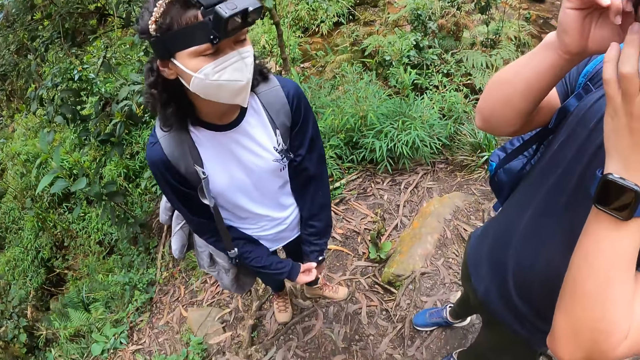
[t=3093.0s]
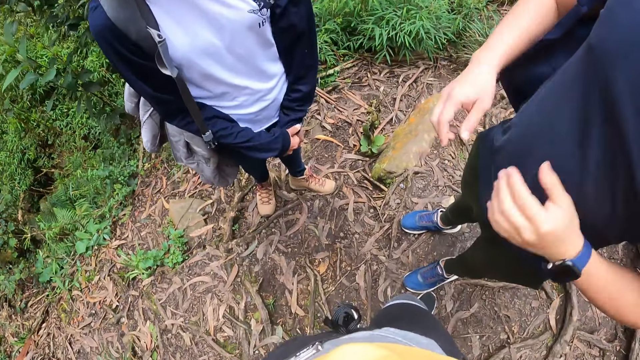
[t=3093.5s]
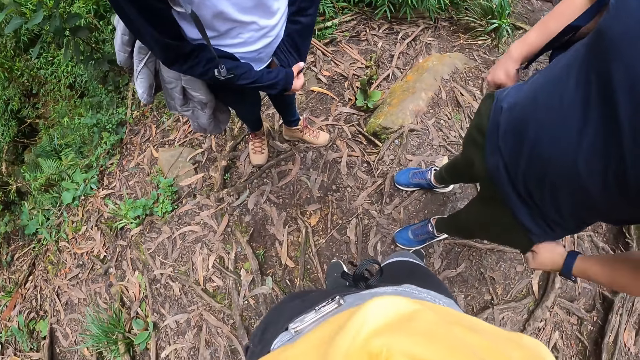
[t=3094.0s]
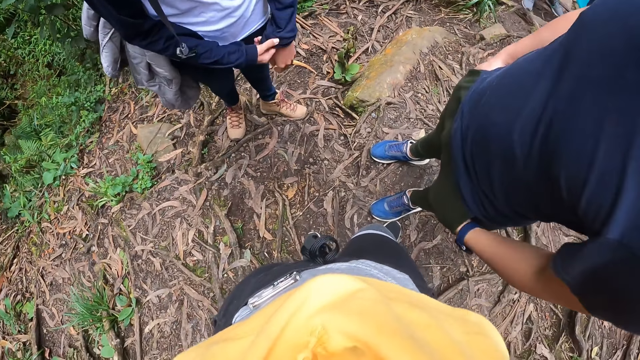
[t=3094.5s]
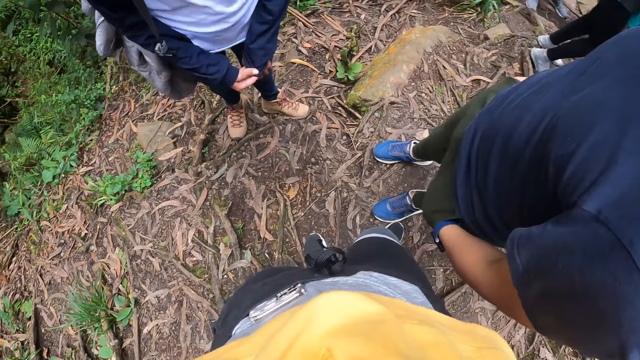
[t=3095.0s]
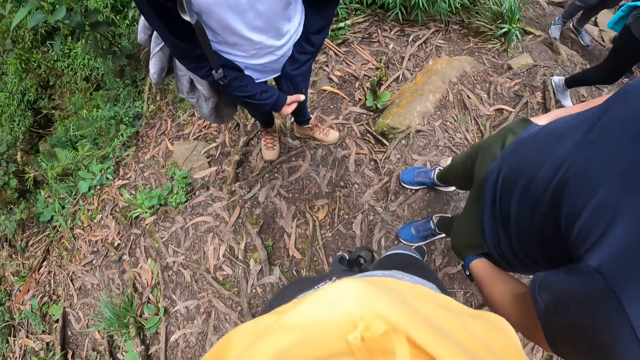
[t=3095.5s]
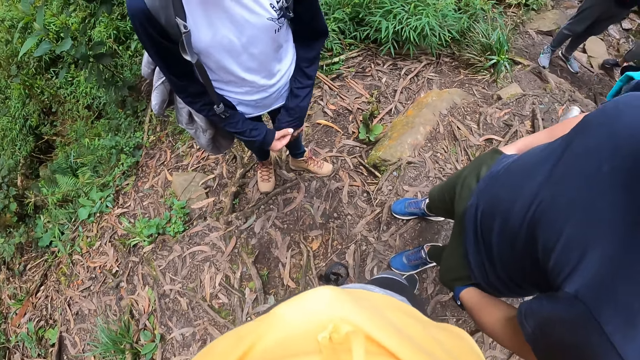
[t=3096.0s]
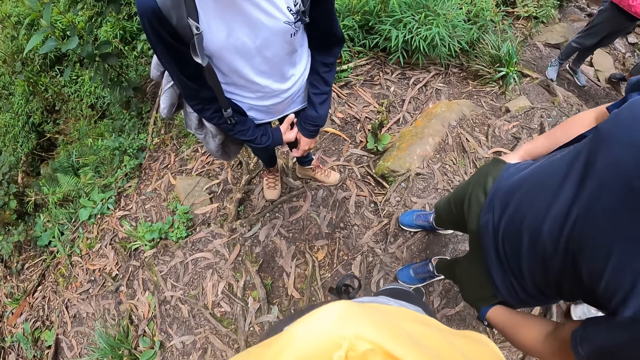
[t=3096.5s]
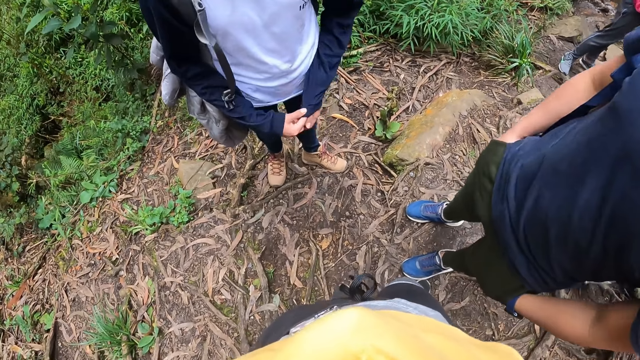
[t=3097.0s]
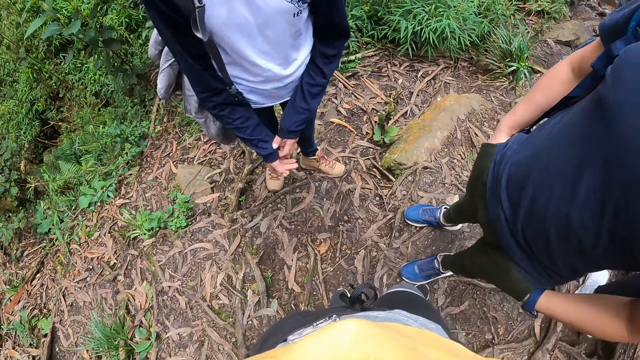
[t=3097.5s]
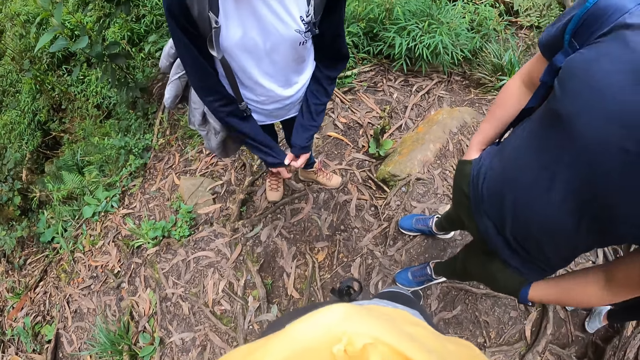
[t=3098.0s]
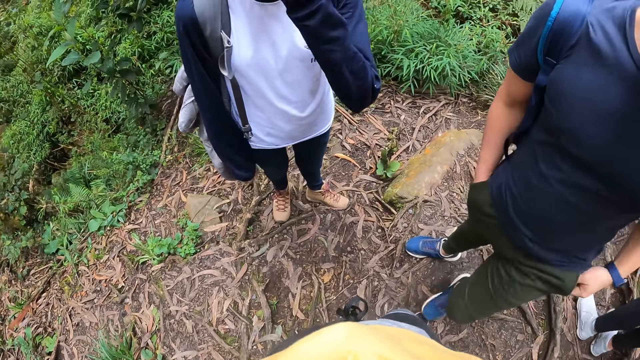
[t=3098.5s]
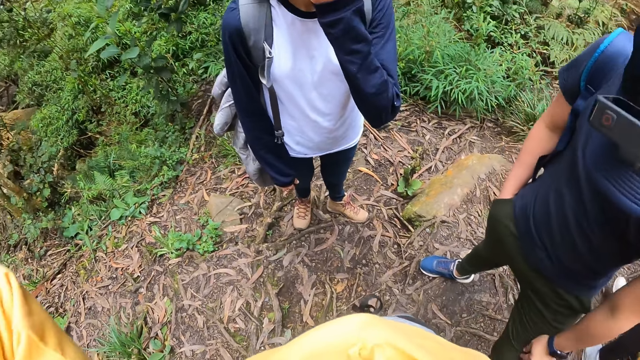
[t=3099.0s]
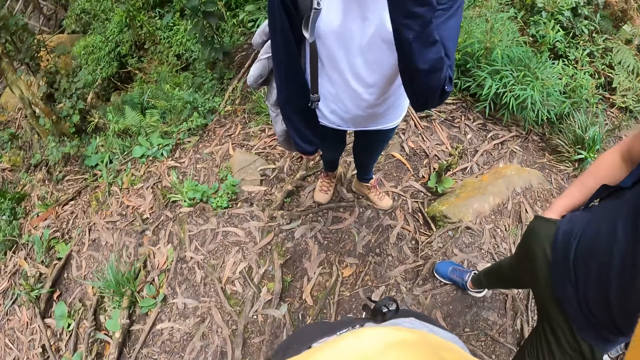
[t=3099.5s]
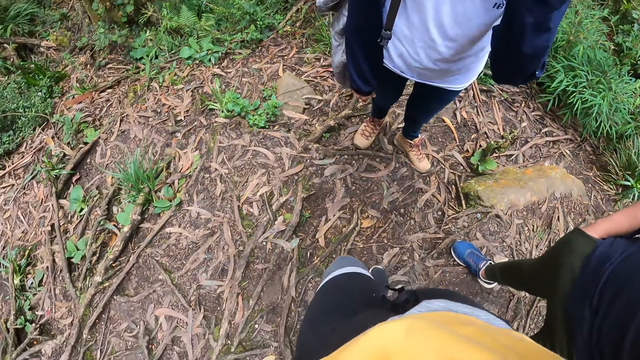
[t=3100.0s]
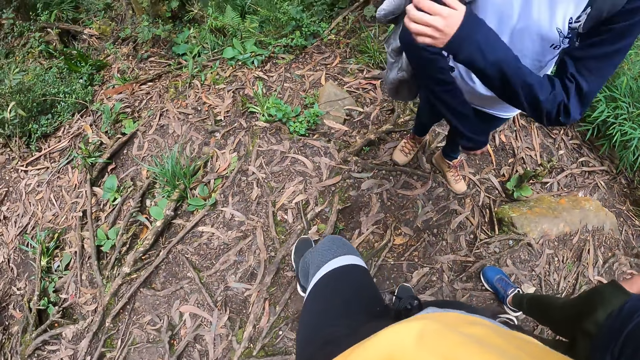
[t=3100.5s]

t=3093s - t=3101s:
The camera wearer stares around the path.

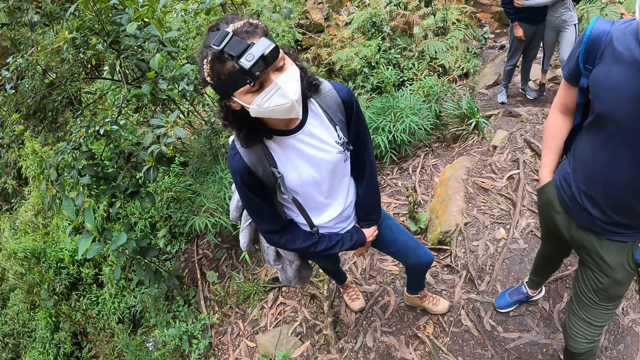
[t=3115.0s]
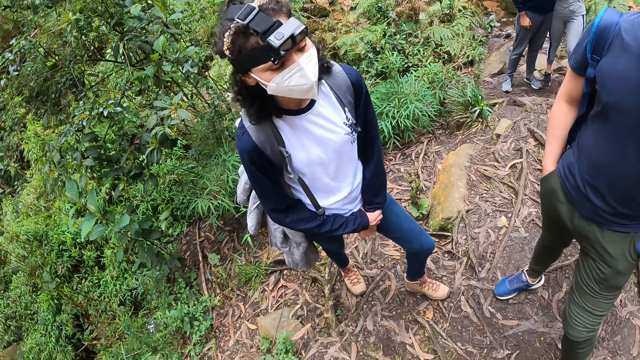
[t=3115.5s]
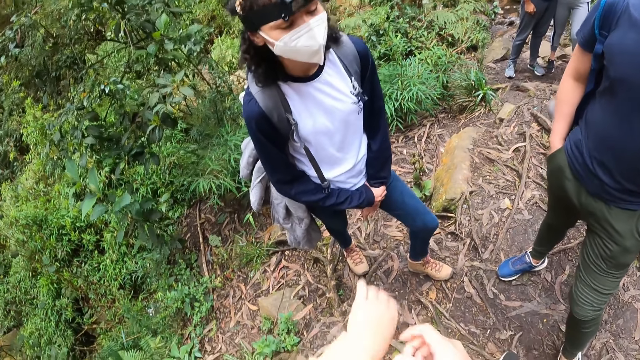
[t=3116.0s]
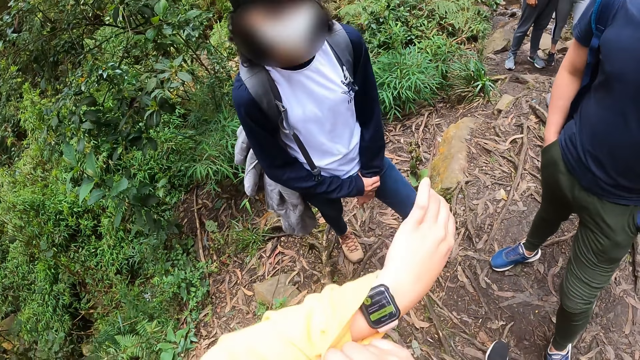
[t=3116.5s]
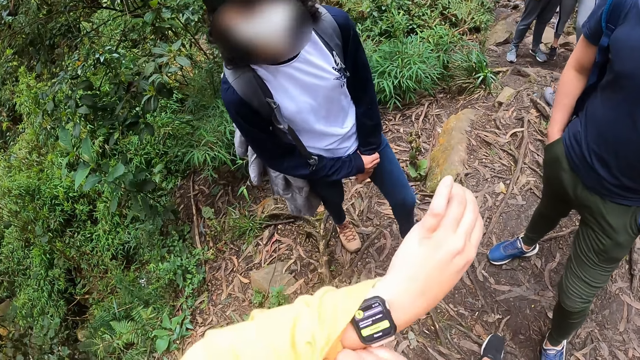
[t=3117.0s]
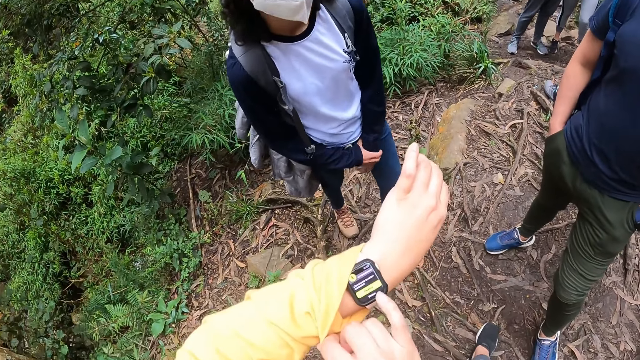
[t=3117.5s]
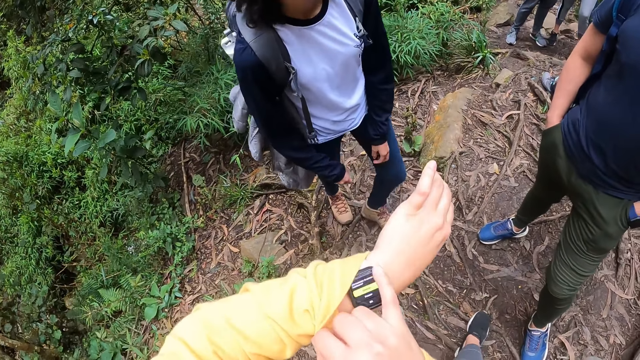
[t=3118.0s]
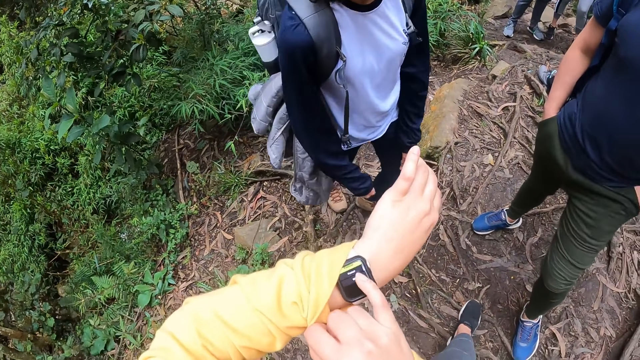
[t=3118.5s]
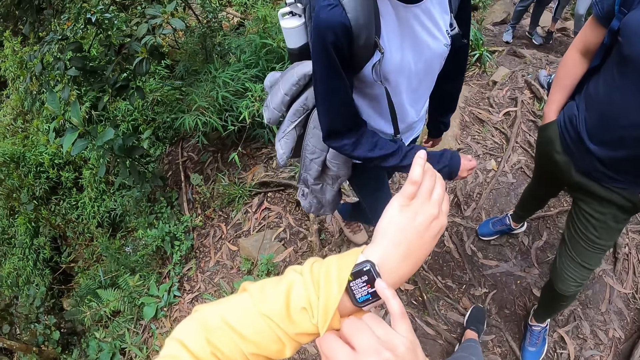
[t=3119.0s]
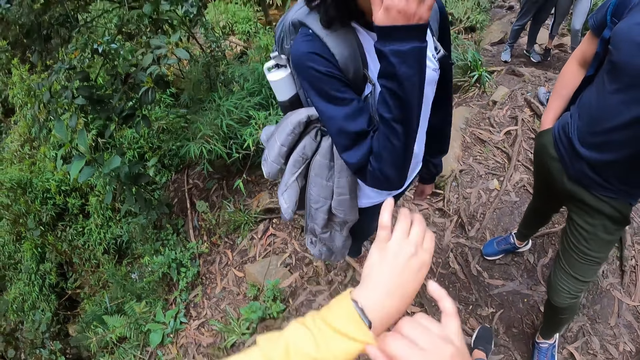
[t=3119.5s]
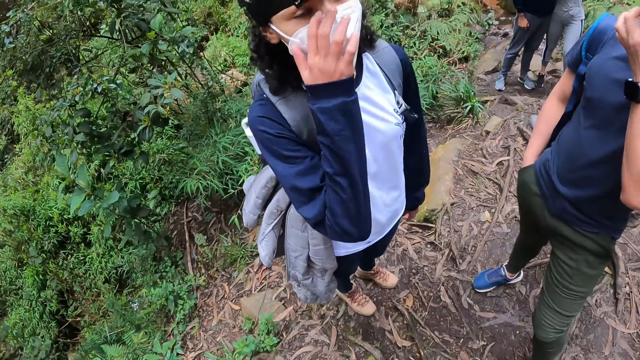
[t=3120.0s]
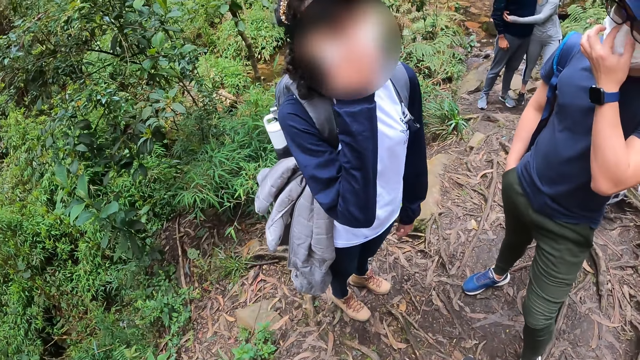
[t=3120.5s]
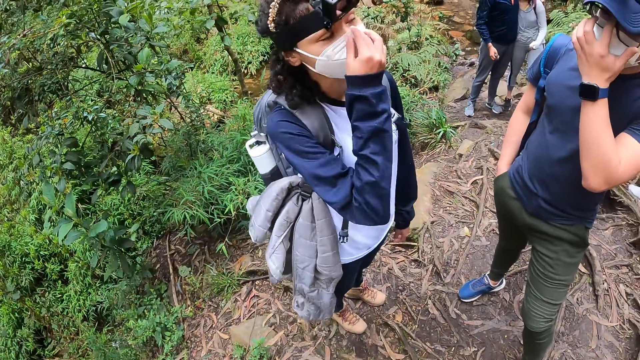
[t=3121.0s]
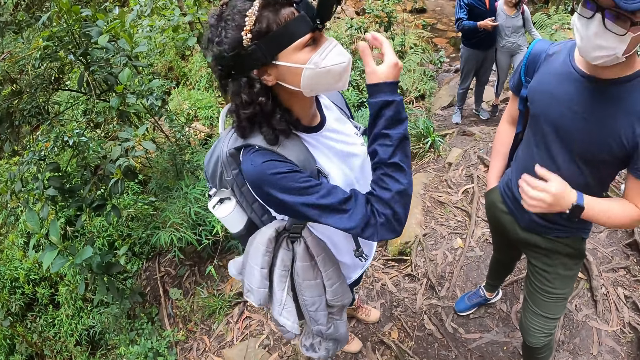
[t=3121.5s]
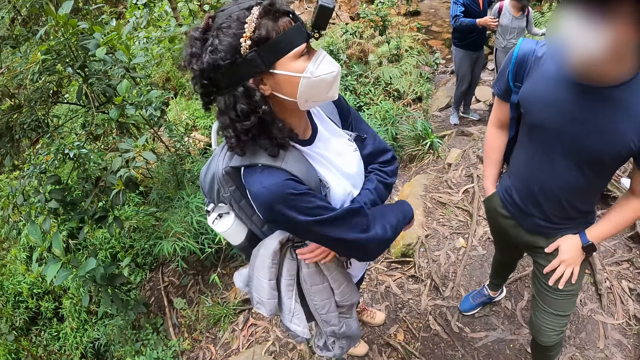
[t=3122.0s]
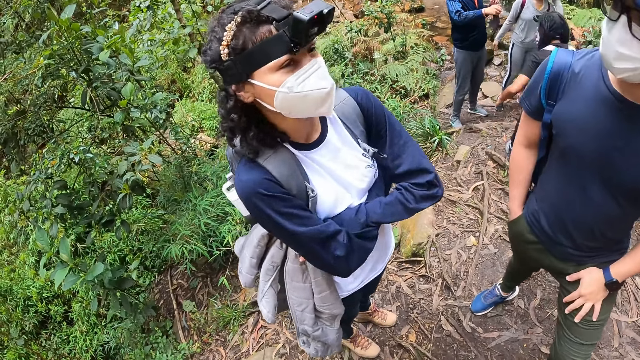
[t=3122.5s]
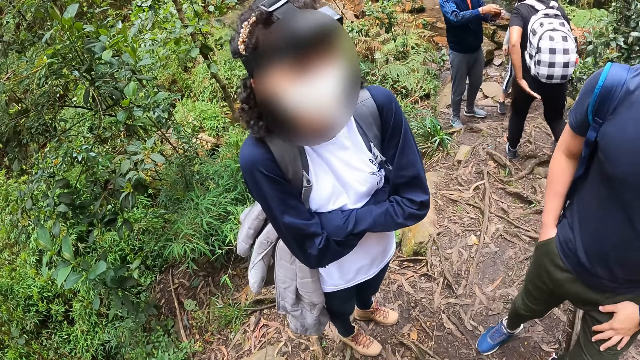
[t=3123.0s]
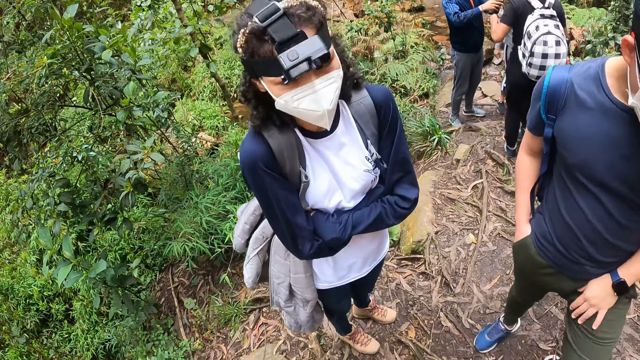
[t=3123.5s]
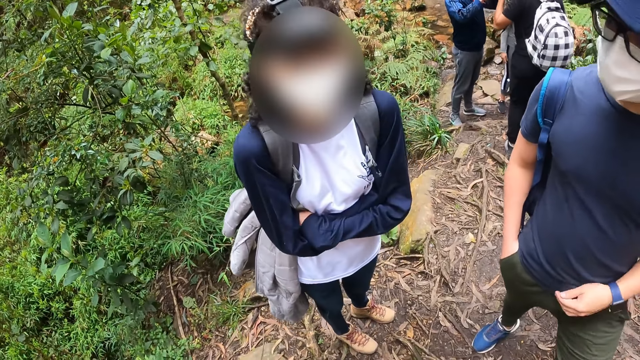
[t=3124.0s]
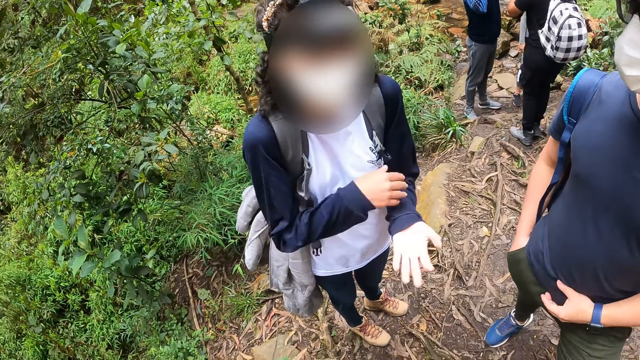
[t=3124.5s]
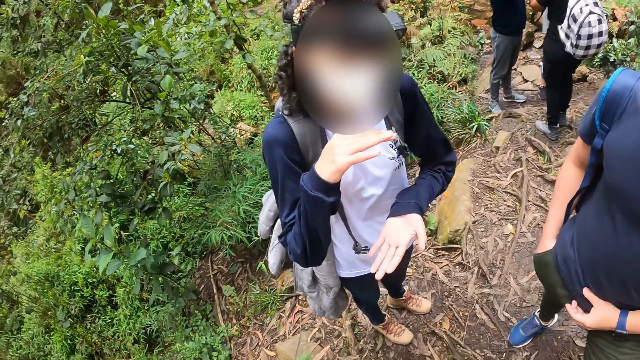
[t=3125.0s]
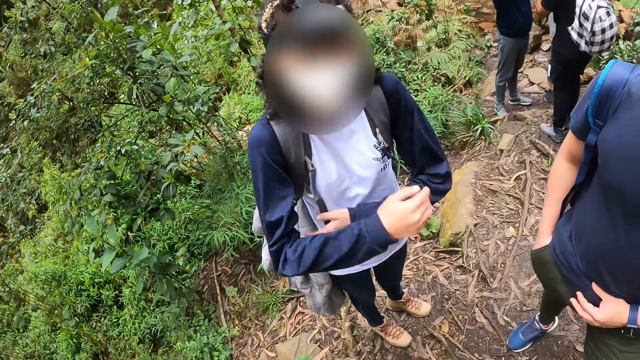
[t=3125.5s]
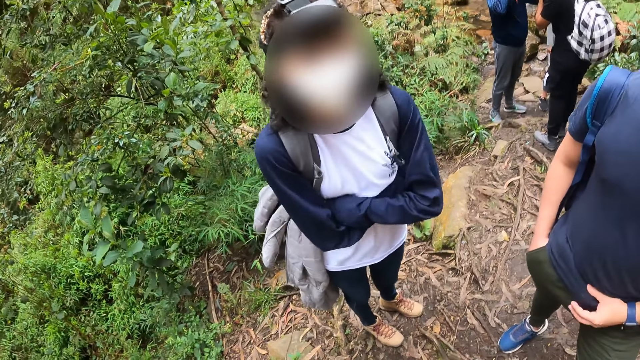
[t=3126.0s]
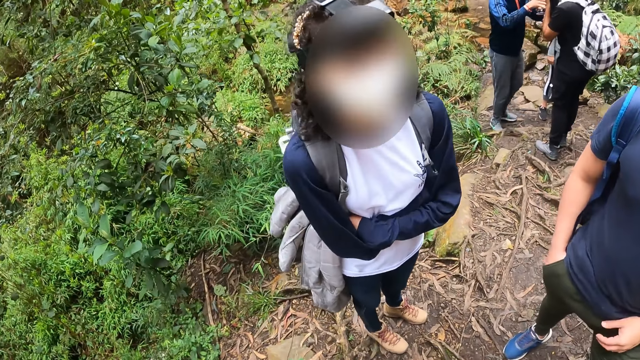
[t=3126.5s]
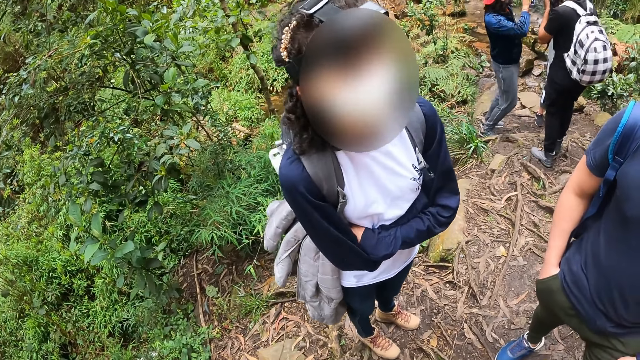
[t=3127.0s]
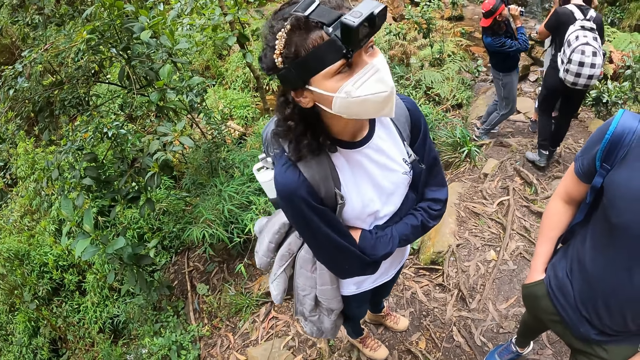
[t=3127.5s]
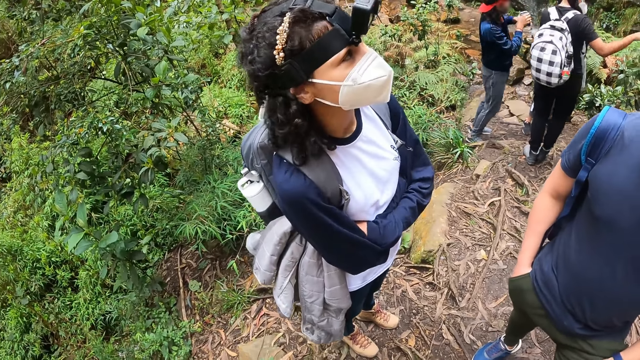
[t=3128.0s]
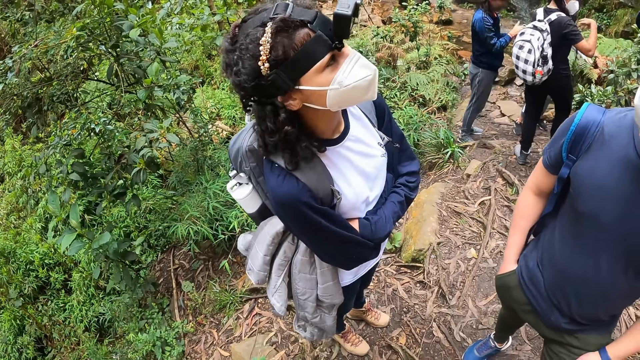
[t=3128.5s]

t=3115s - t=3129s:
The camera wearer stares at the watch on the hand. He operates the wrist watch on his wrist with his right hand. A woman touches a nose mask on her face with her right hand. The woman adjusts the nose mask on the face. The camera wearer stares around the forest. The woman makes gestures to the camera wearer. The woman interacts with a man and the camera wearer.
